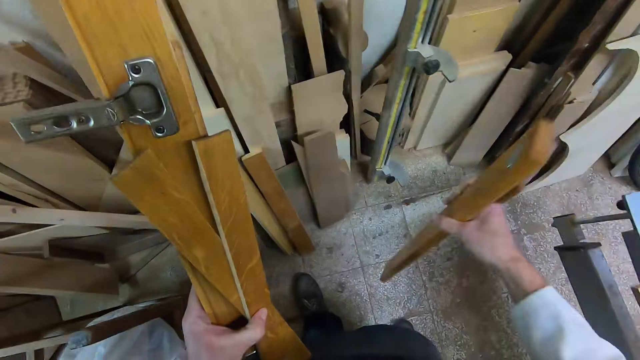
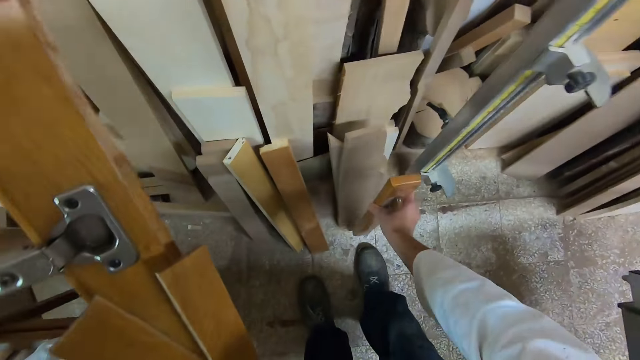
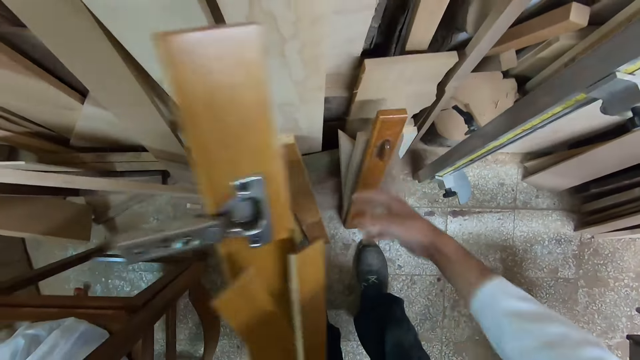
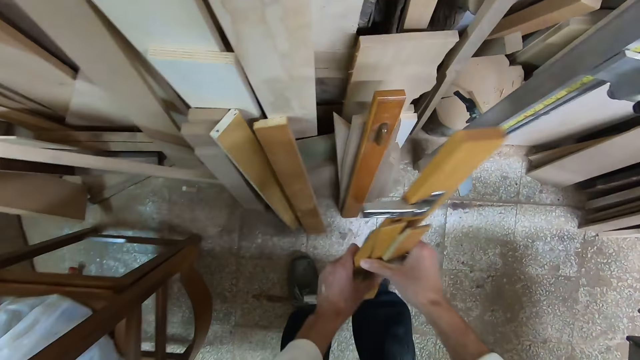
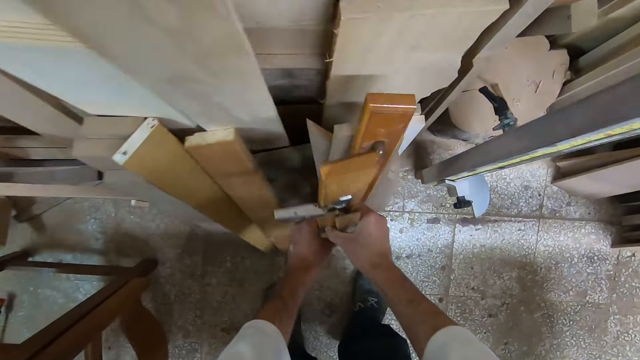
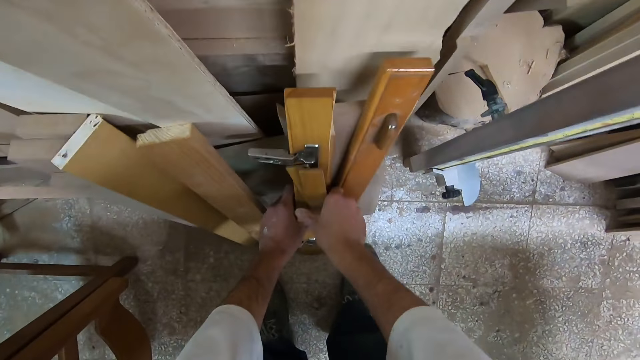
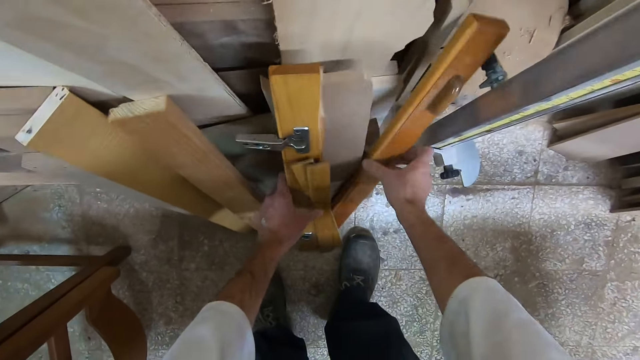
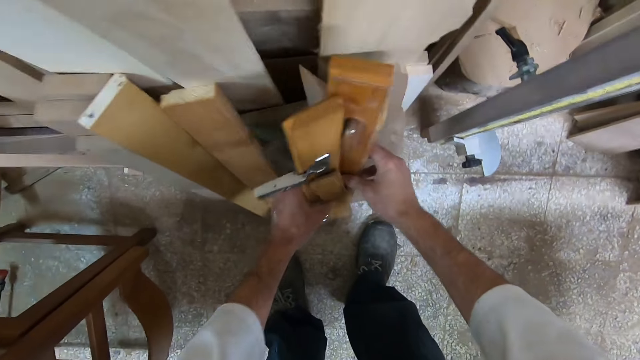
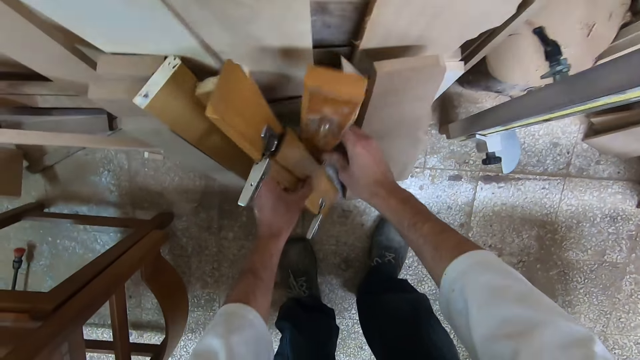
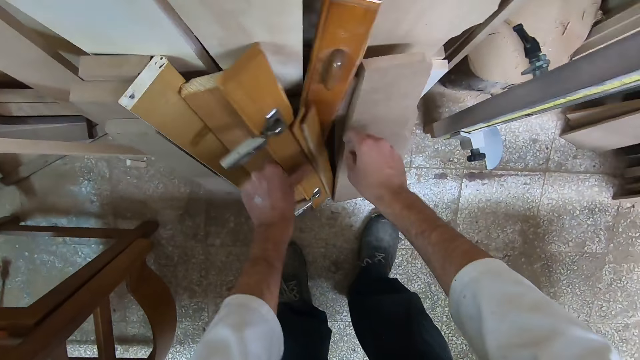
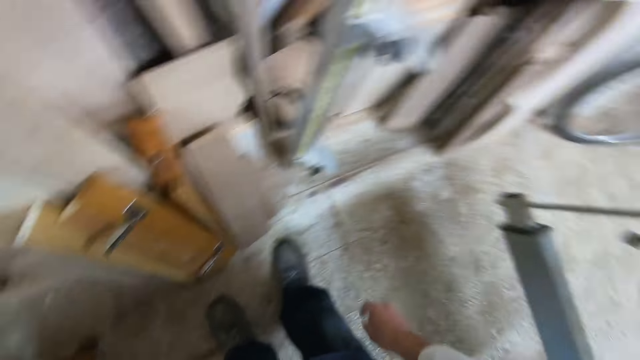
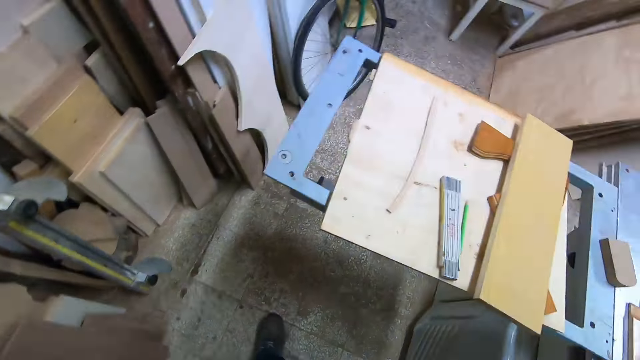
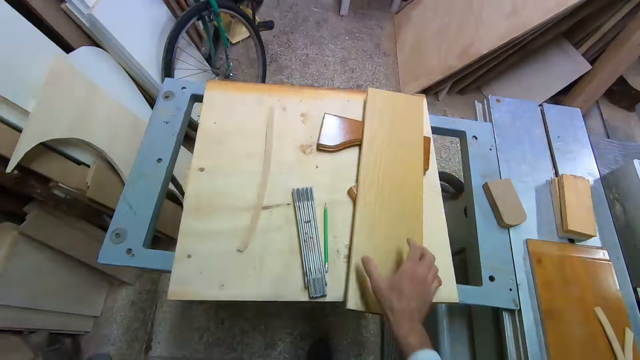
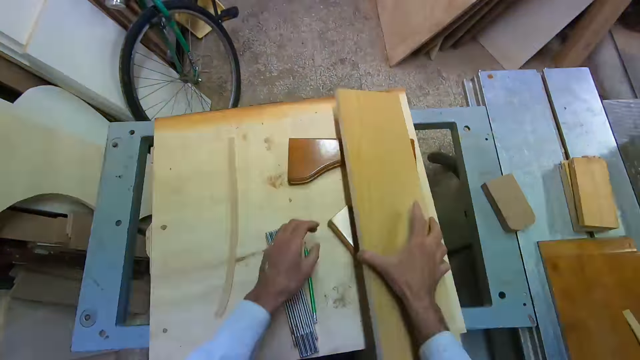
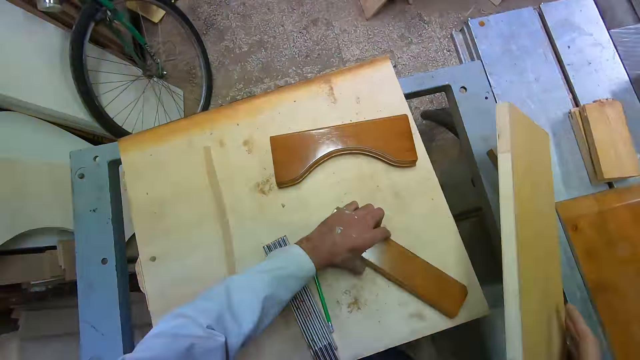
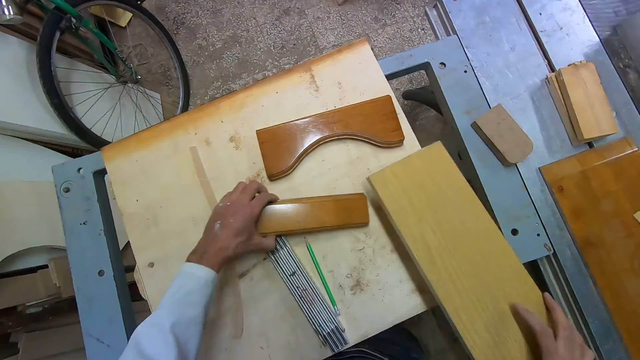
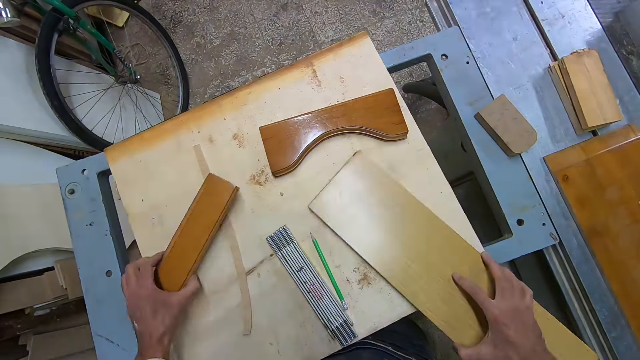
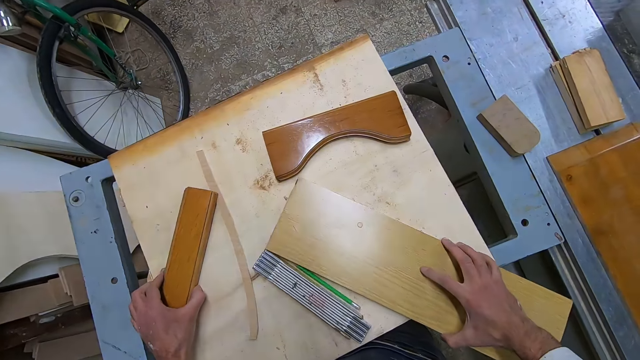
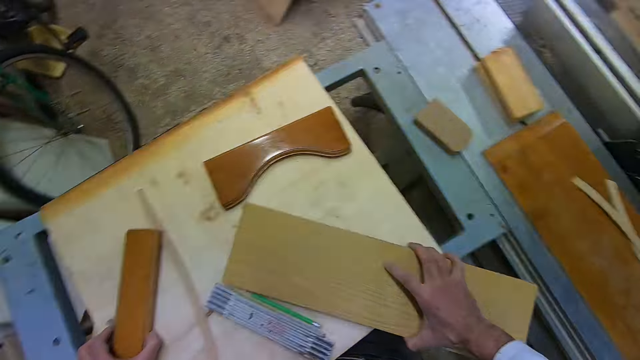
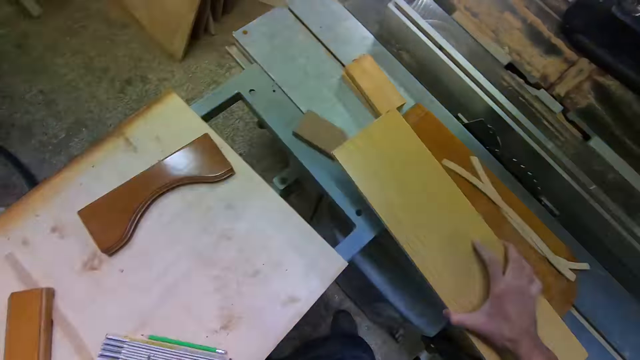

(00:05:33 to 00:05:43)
The camera wearer leans down the timber pieces. He turns around. He holds up a wooden piece in his hand. He picks up a piece of timber. He moves a wooden piece. He picks up another piece of timber. He pushes the pencil with a piece of timber.

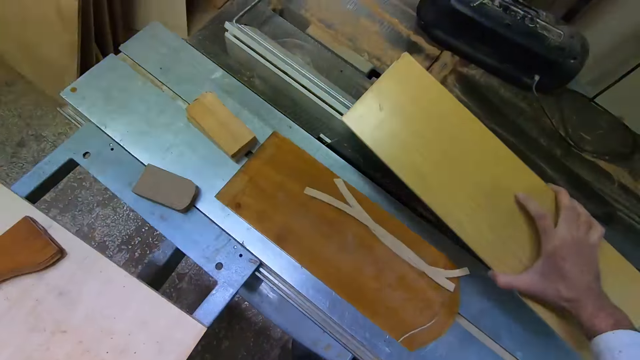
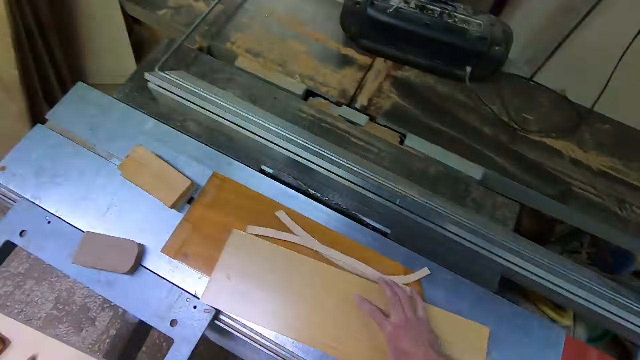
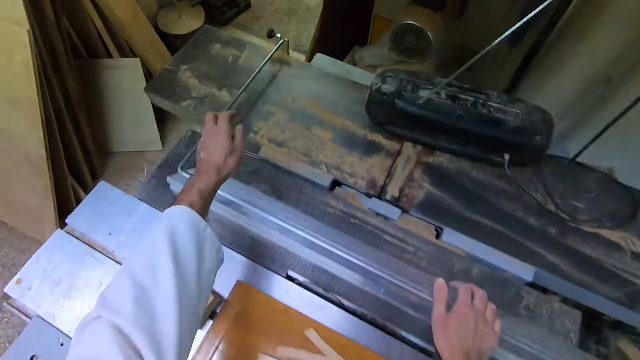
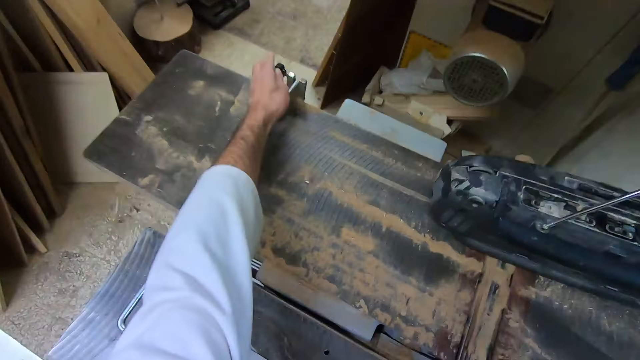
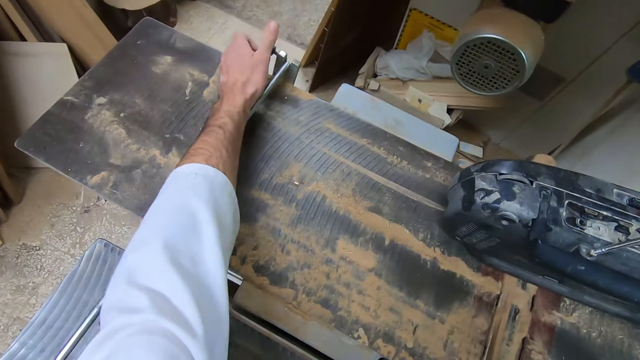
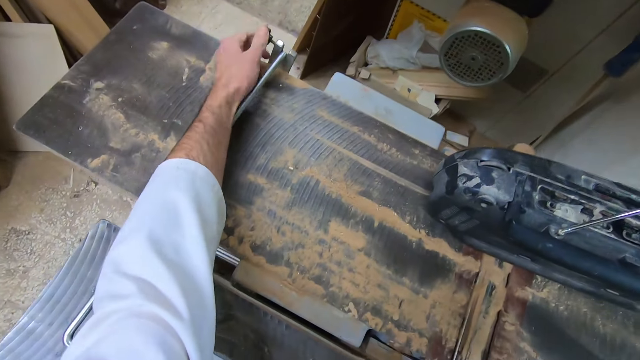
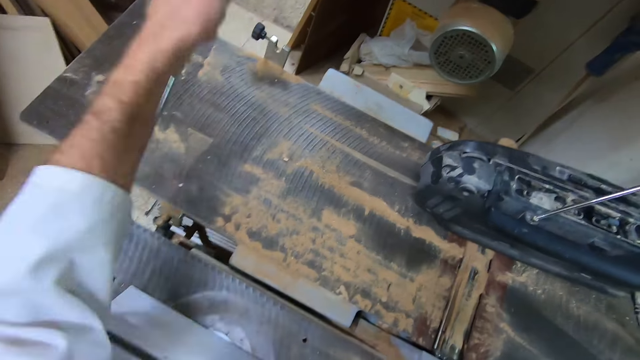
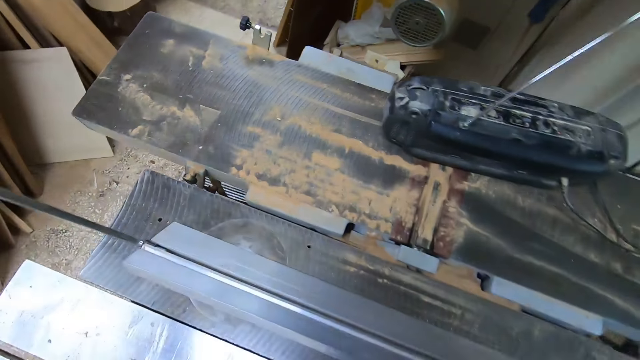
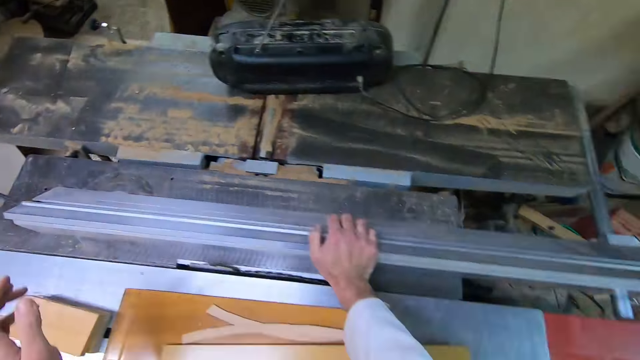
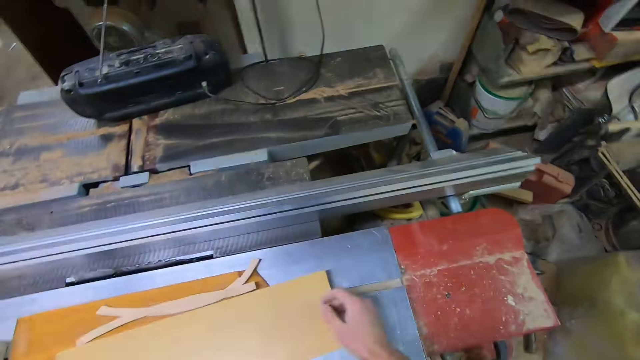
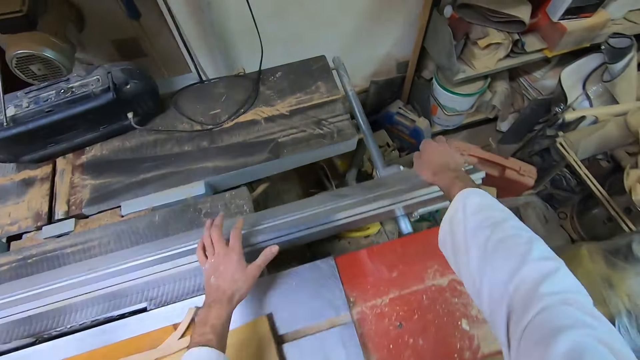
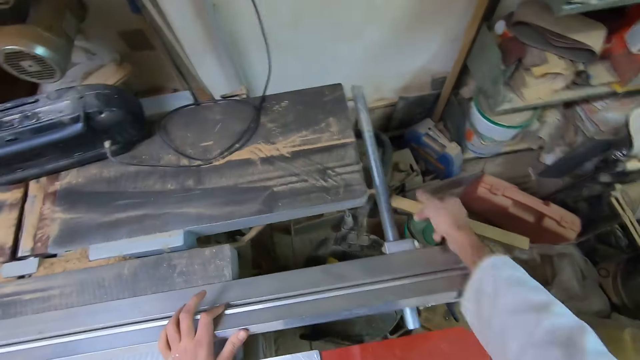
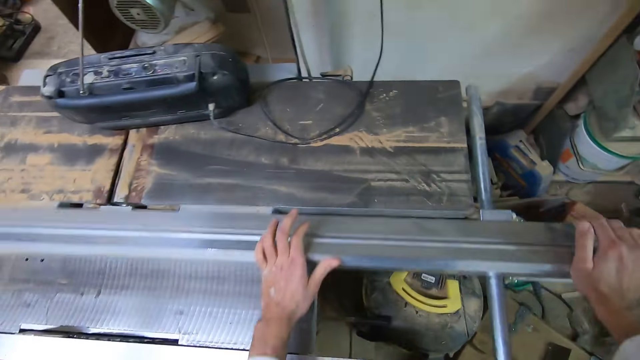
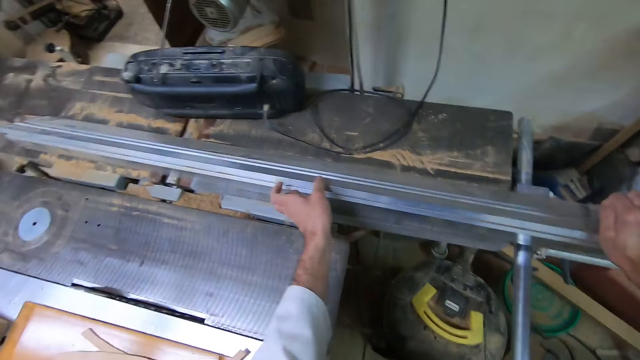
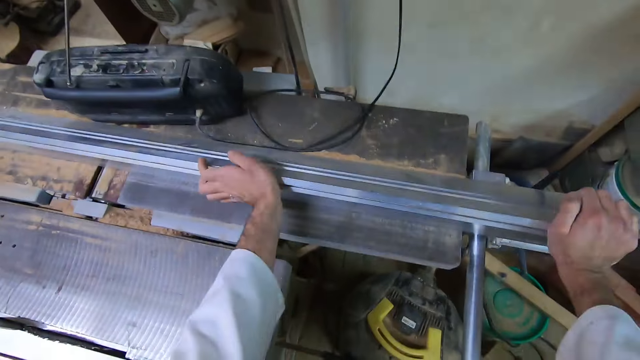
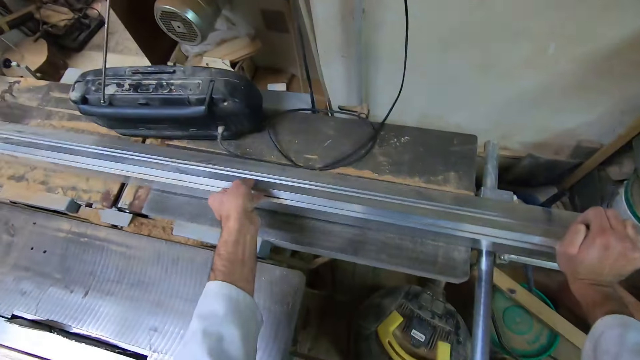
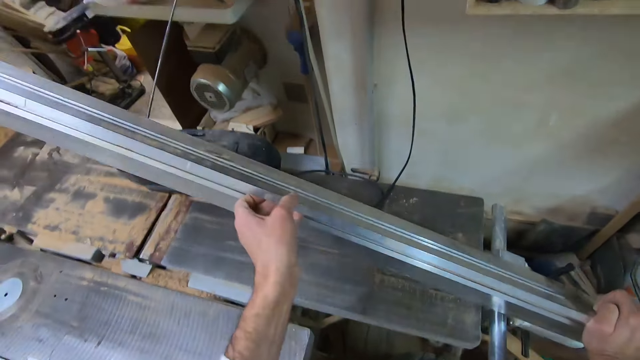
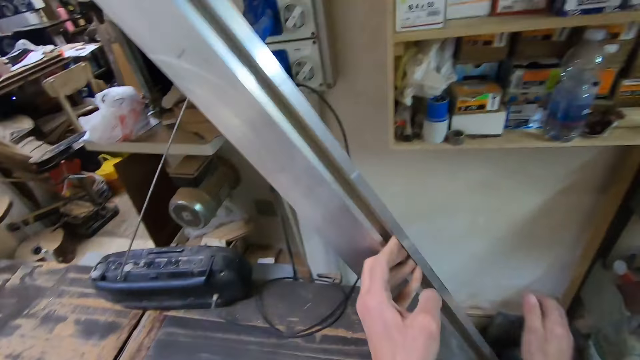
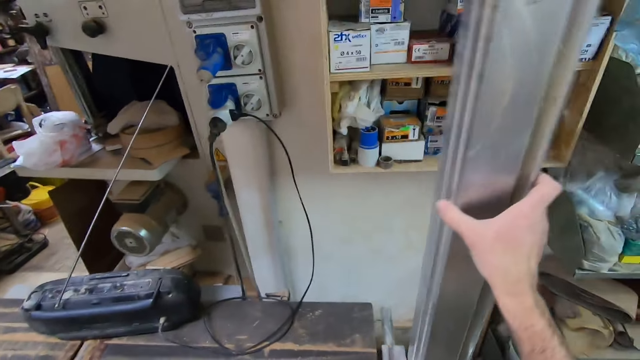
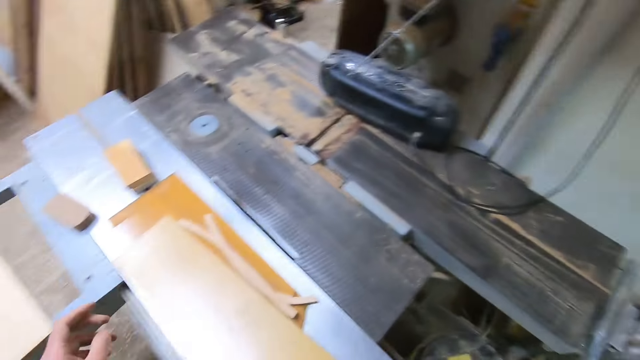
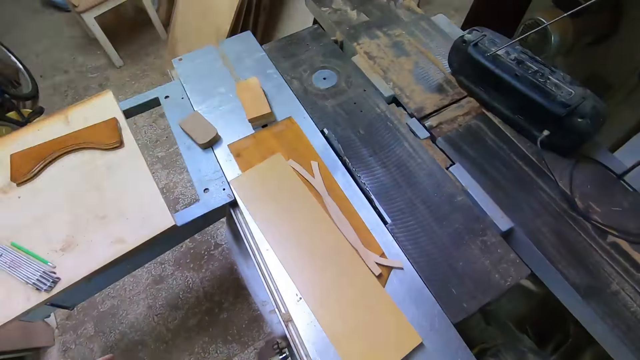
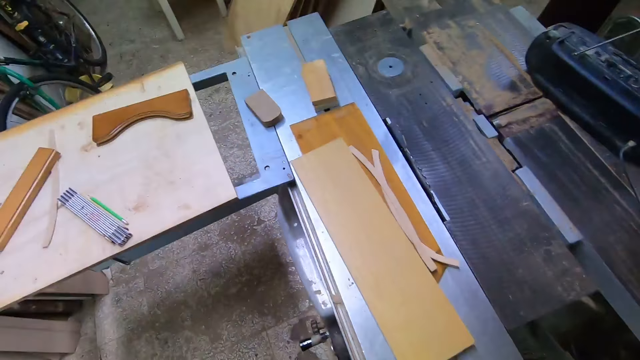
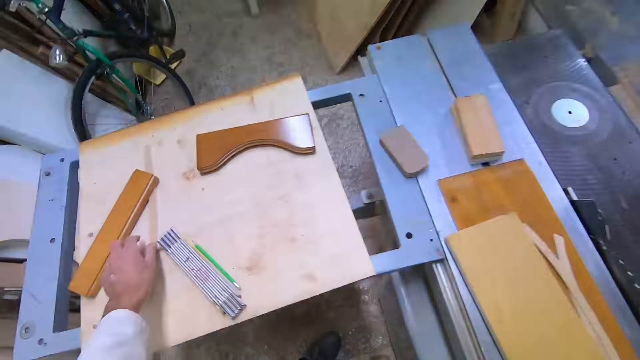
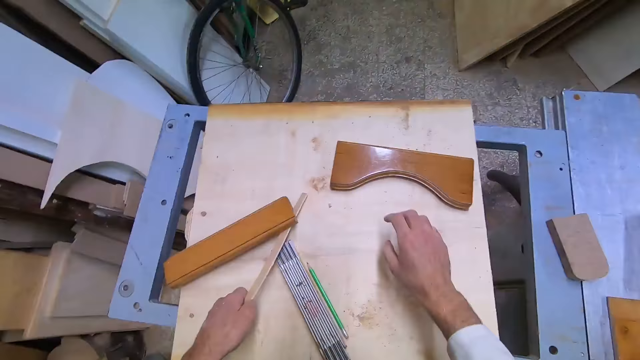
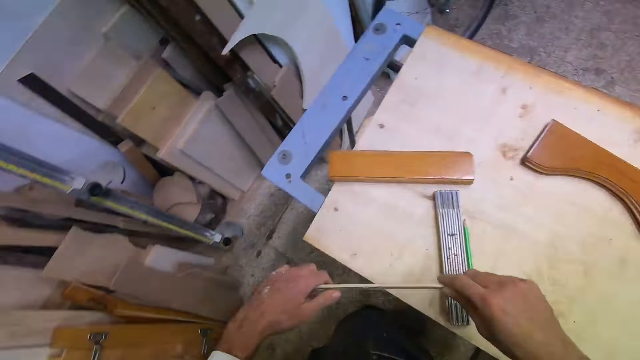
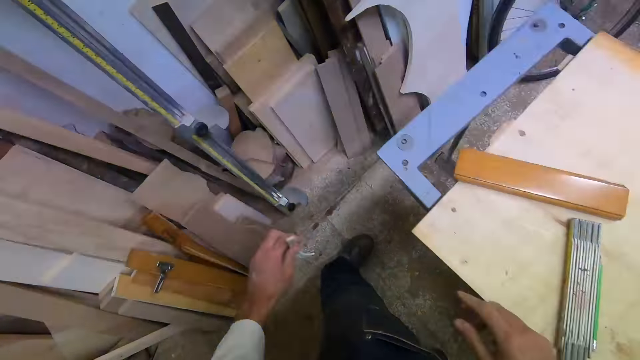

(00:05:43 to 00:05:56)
The camera wearer puts down the piece of timber. He loosens an aluminum rod from a table saw machine. He raises the aluminum rod up with his hand. He disassembles something. He touches a miter gauge at the side of the table saw machine. He pulls a handle on the miter gauge. He moves the miter gauge. He raises the miter gauge up. He picks up a wooden template or edge band.
